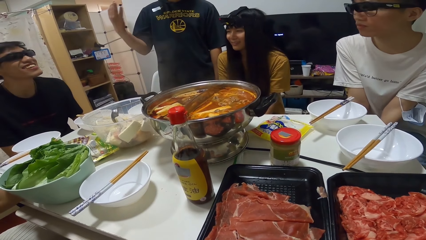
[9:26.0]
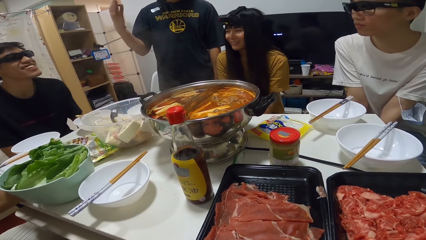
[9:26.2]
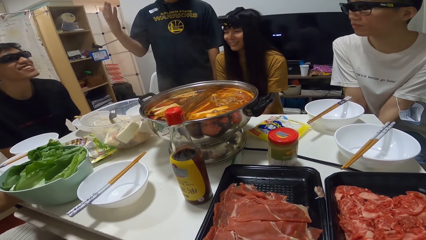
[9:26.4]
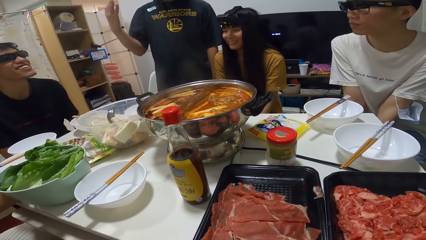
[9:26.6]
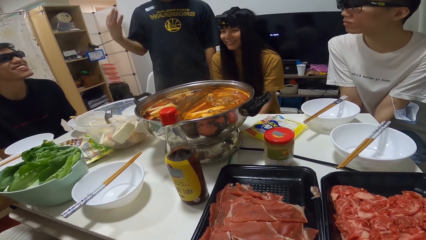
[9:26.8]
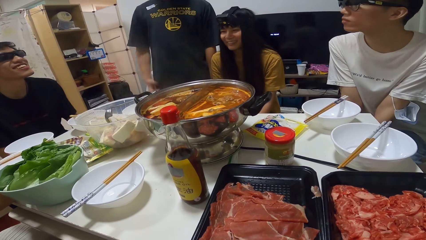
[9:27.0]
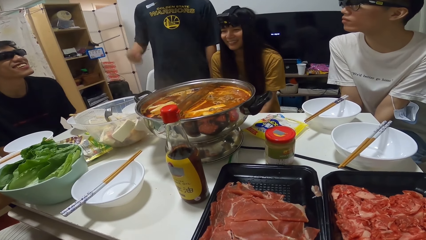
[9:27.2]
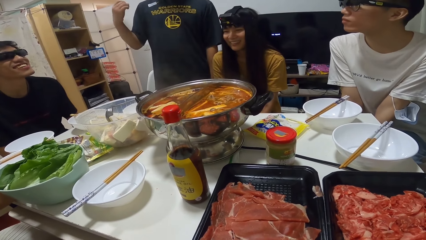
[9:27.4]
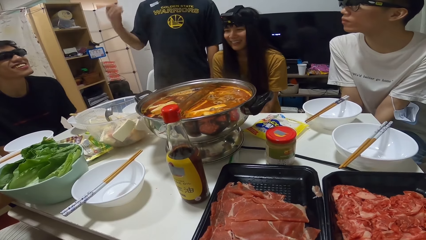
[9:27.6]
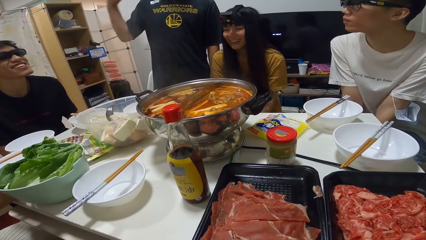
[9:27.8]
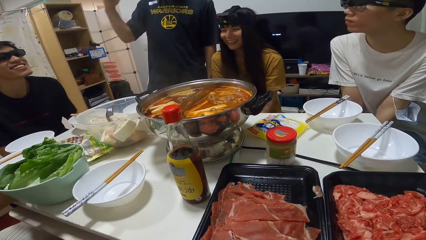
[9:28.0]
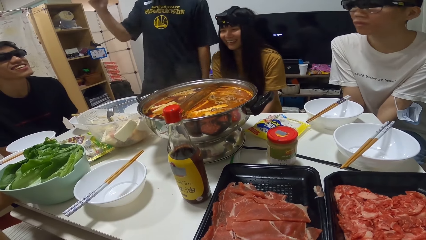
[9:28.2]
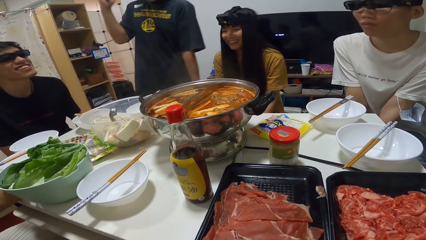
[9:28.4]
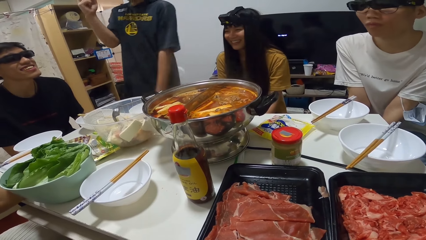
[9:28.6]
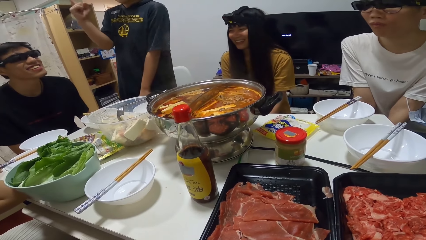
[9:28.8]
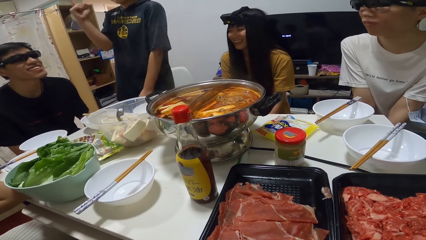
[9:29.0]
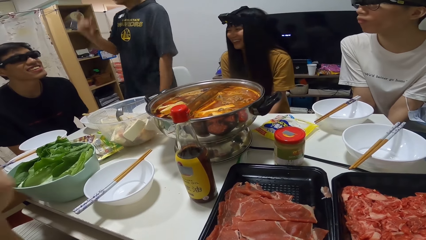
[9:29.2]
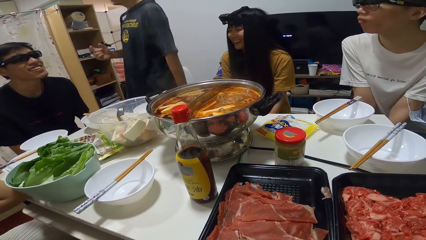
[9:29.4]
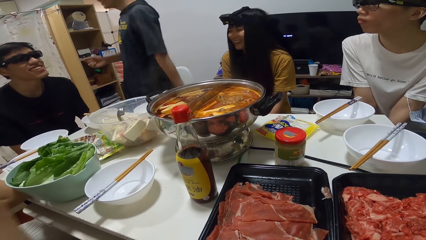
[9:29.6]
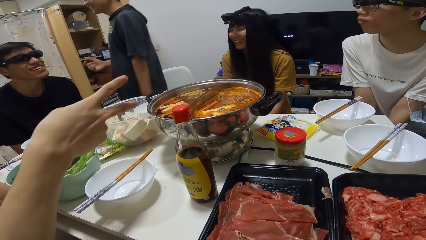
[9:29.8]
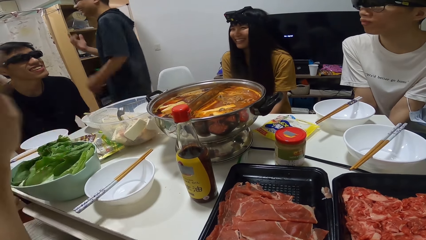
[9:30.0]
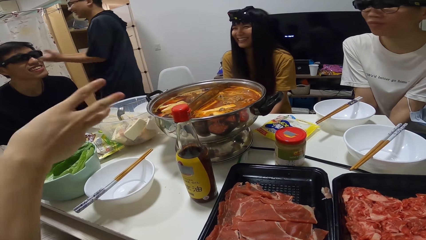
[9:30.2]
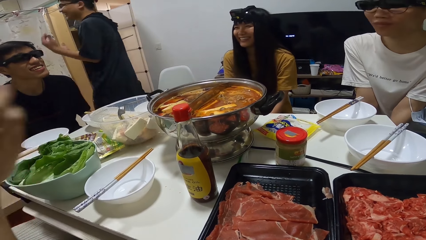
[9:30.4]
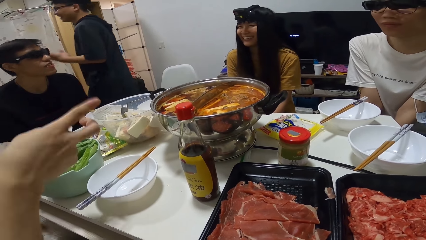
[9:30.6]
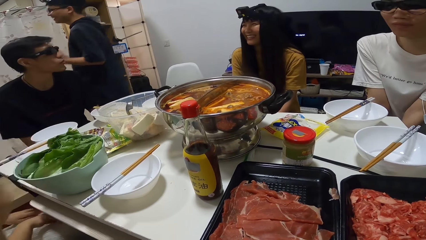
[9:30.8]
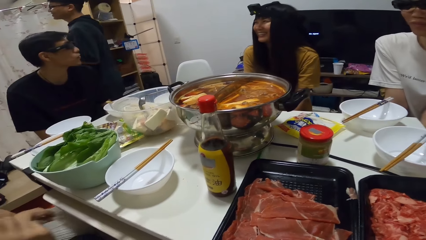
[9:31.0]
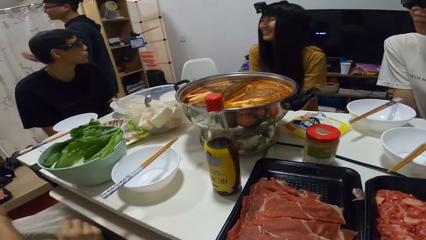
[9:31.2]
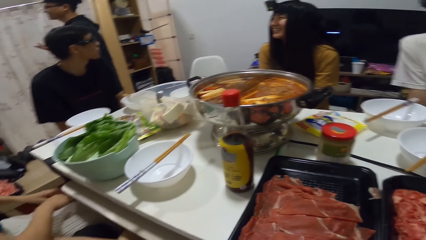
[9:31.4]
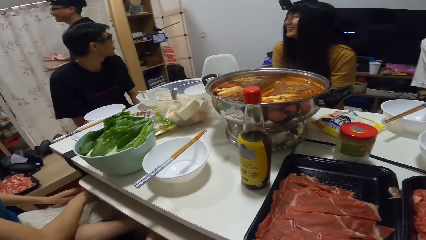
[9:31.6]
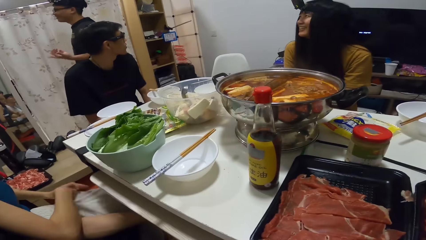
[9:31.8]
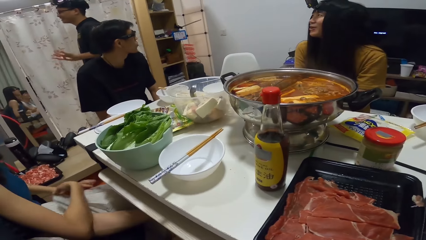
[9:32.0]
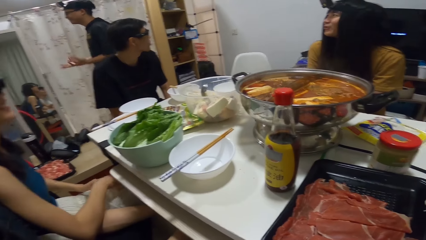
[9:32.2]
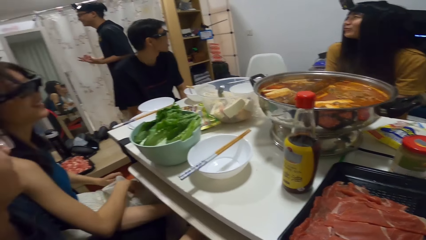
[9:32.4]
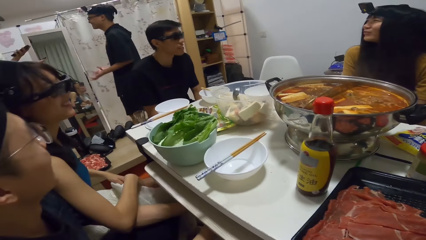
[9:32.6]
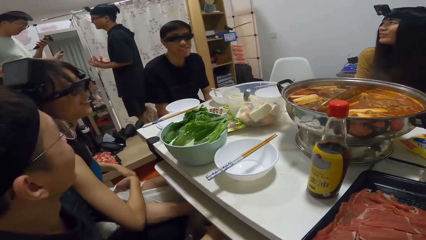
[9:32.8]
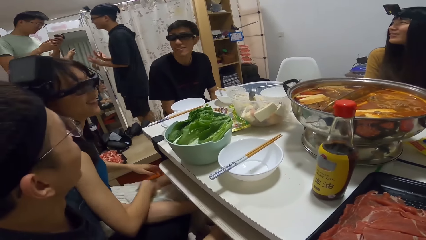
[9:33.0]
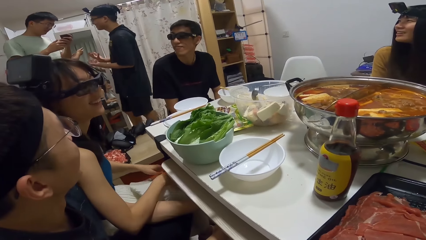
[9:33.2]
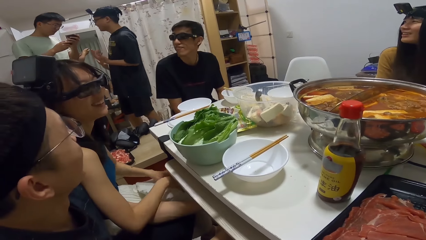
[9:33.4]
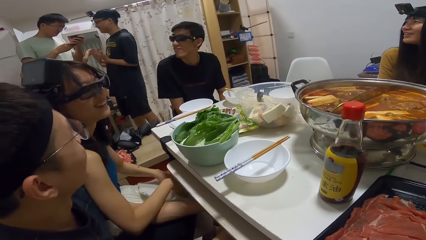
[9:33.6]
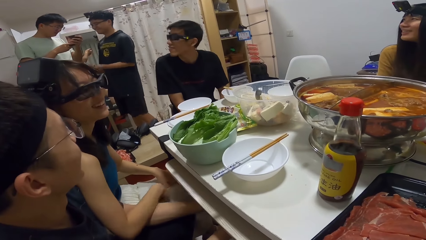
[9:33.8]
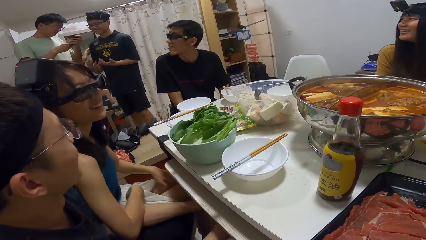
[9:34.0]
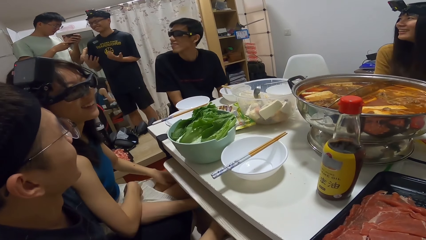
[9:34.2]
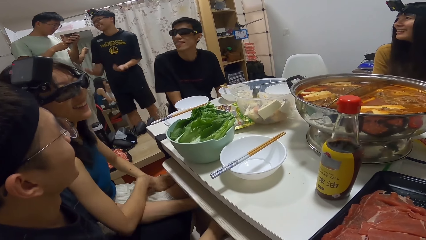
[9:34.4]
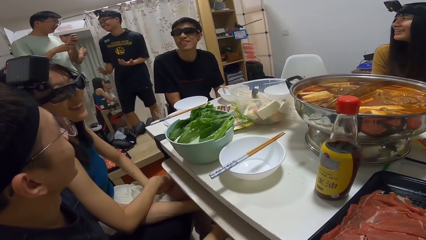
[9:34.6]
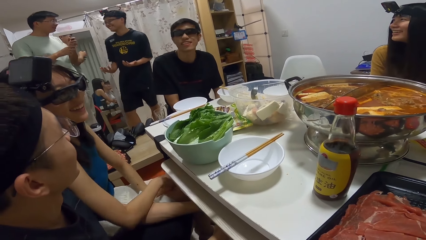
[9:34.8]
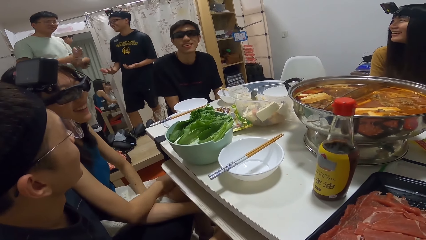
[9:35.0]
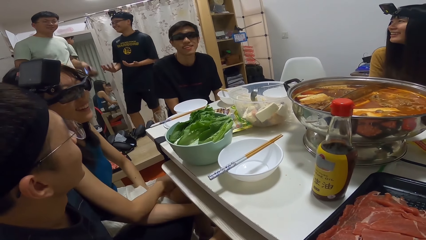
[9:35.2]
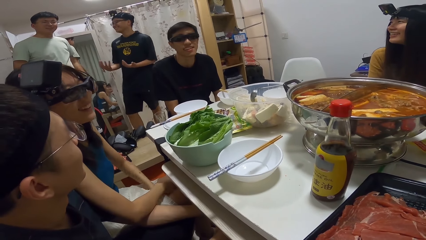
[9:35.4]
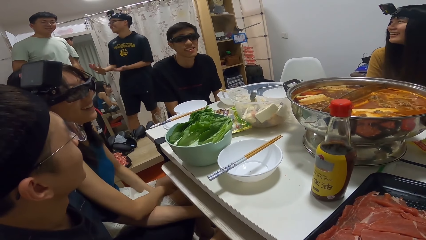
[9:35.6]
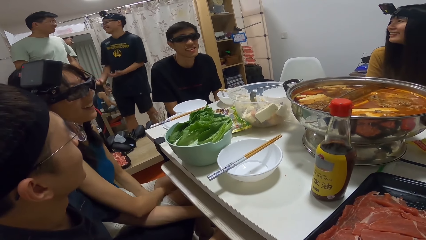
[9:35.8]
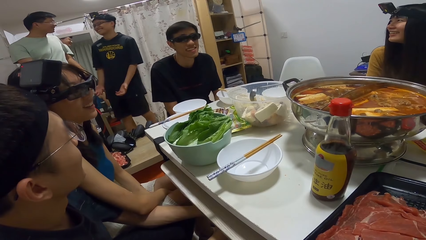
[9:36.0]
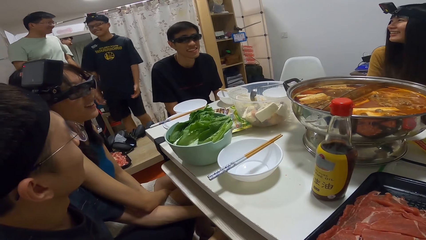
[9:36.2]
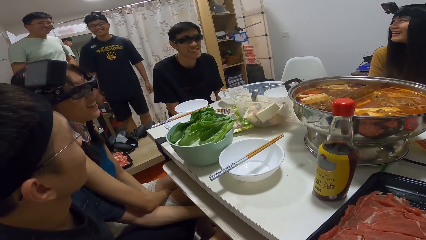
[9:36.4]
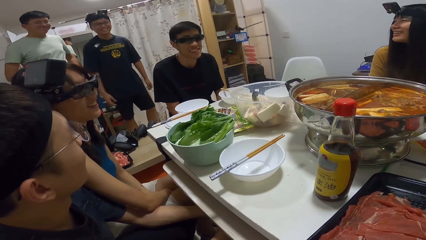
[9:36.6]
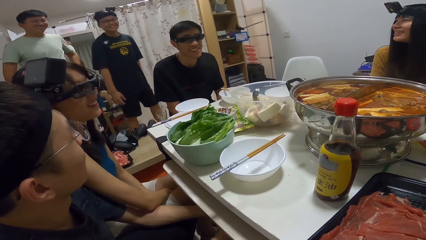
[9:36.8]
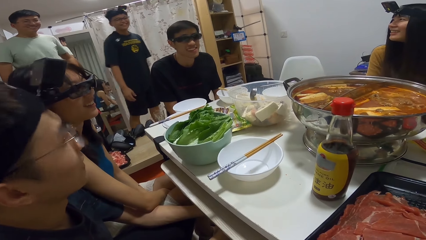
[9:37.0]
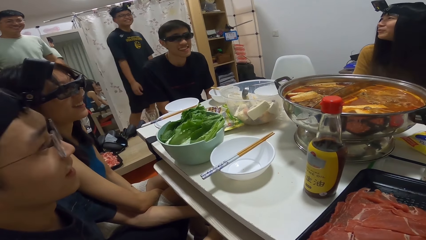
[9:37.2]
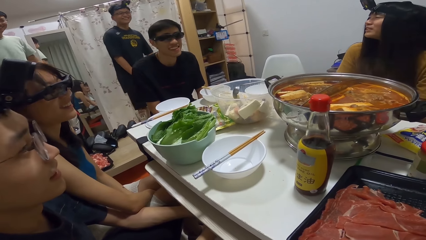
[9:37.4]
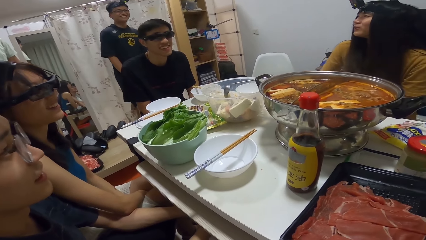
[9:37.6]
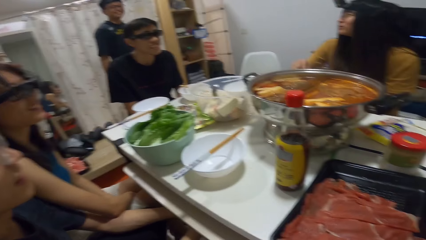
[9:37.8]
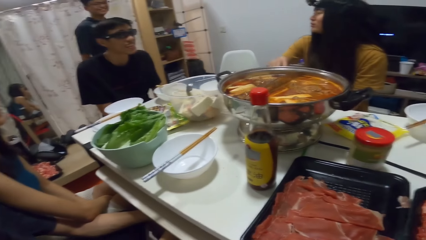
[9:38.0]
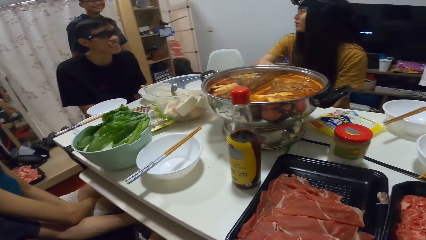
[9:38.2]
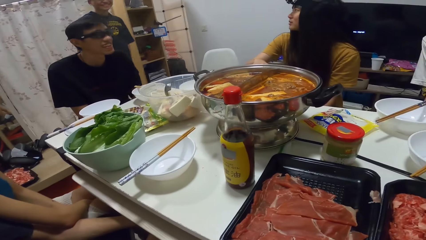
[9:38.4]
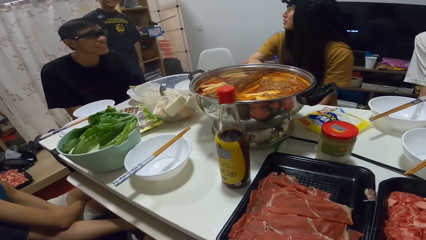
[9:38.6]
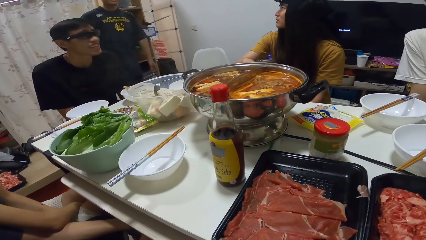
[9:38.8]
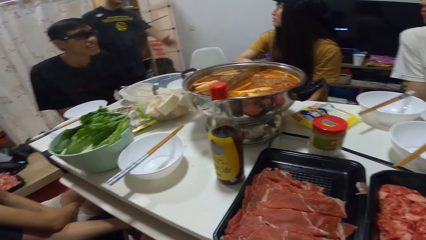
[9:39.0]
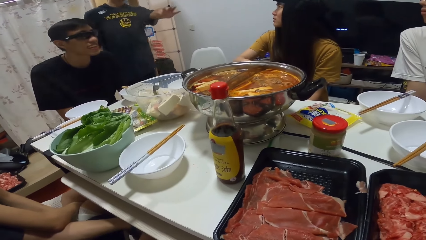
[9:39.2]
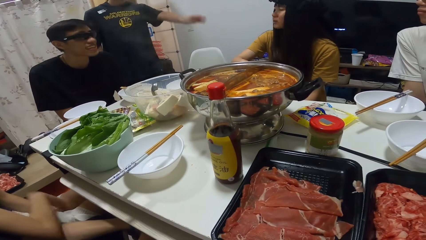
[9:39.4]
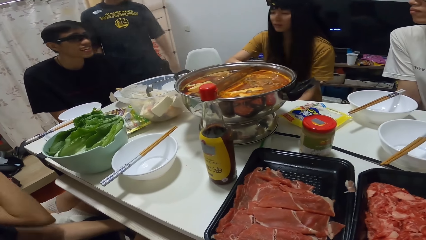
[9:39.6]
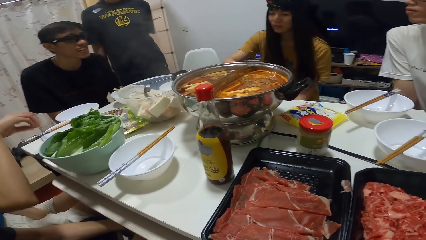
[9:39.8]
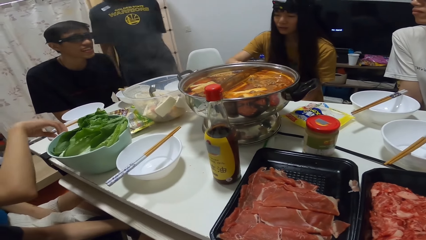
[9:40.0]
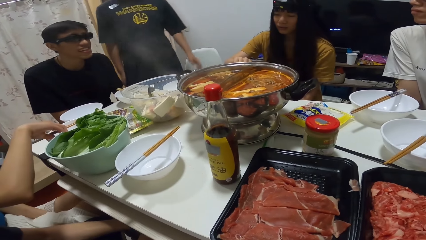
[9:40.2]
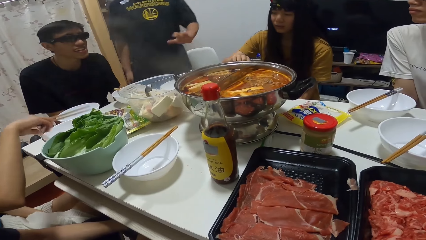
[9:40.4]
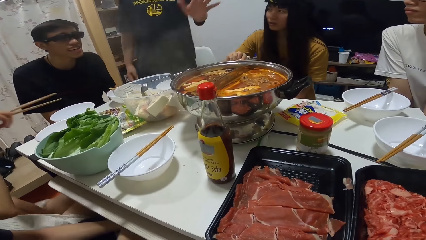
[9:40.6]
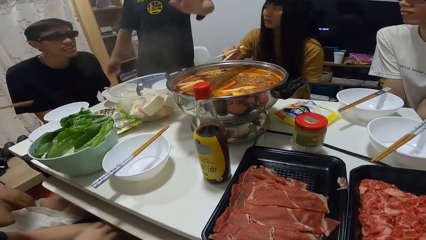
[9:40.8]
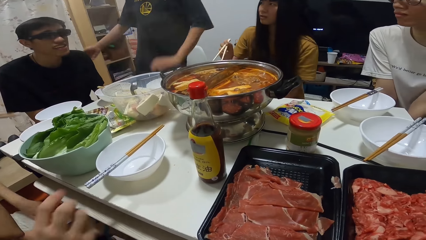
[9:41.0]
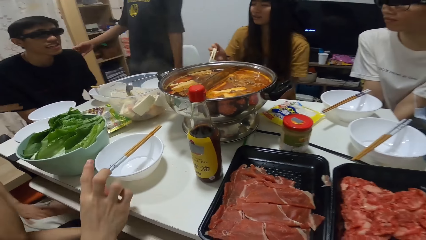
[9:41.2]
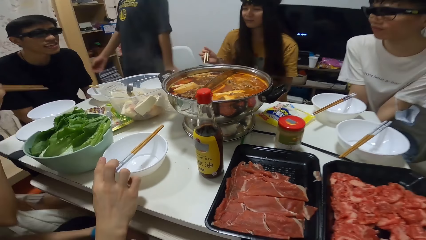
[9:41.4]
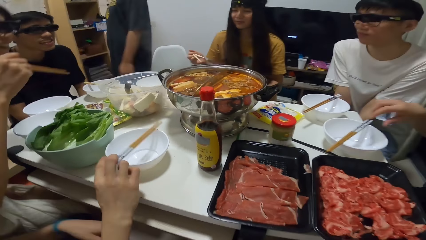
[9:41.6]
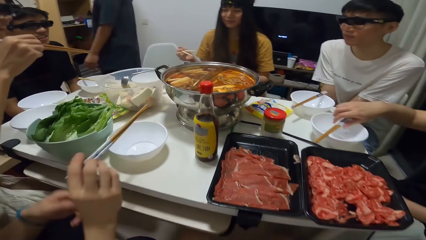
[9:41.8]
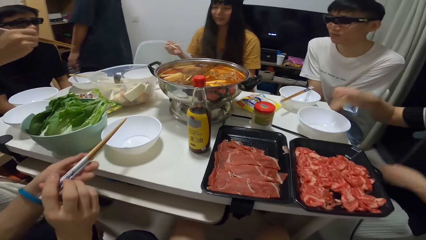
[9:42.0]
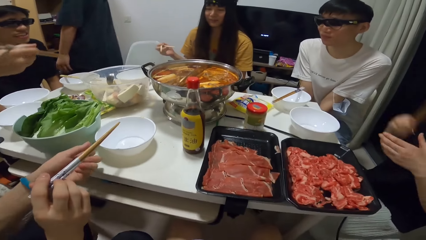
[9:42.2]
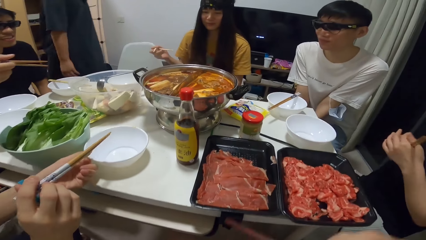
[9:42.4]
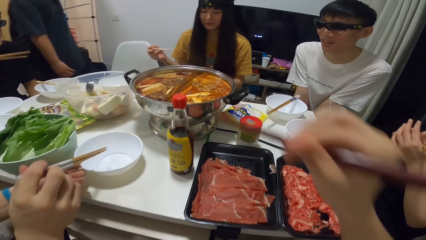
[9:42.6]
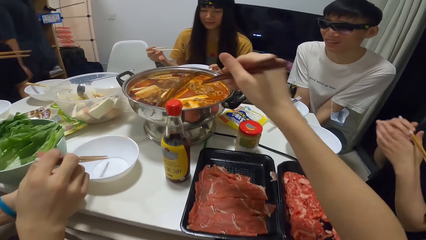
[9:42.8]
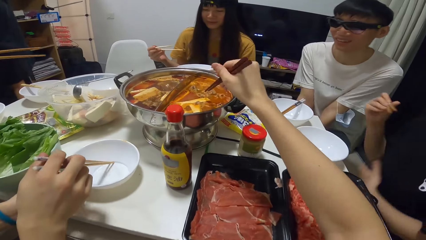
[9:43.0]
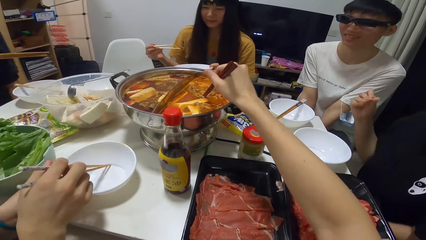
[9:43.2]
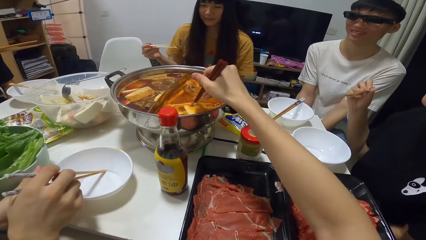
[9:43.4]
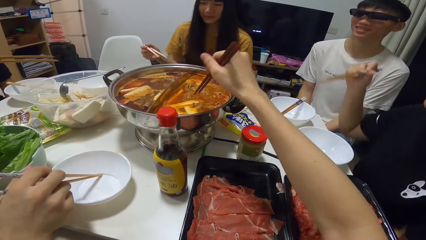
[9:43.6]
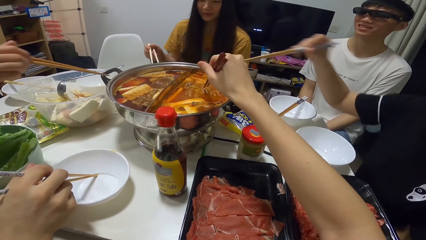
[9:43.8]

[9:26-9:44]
A man lifts up his hand, converses and walks a few steps. The camera wearer moves his hand. Another man looks at his phone. A third man appears. The first man walks a few steps and stretches his hand. A woman picks chopsticks from the table with her right hand. Another woman picks chopsticks from the table with her right hand. The man who looks at his phone picks chopsticks from a bowl on the table with his right hand. A third woman picks chopsticks from the table with her right hand. The camera wearer picks food from the pot with the chopsticks.
